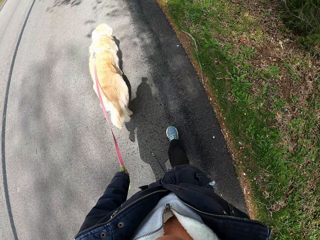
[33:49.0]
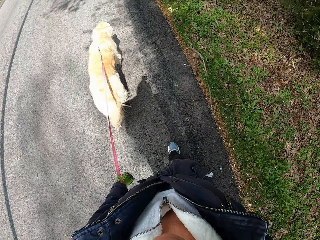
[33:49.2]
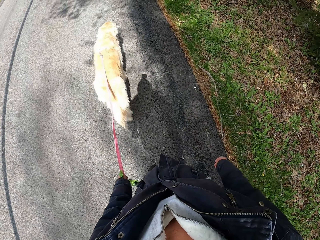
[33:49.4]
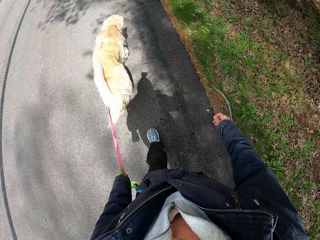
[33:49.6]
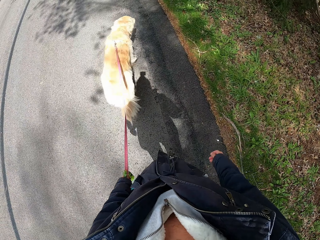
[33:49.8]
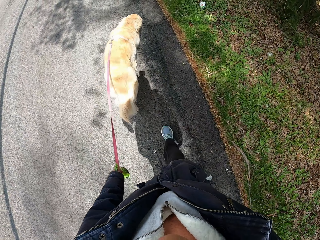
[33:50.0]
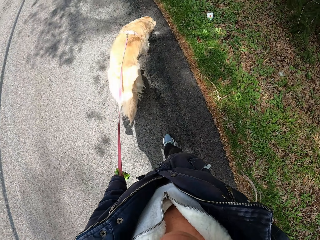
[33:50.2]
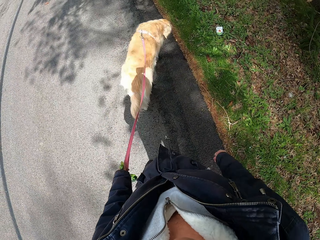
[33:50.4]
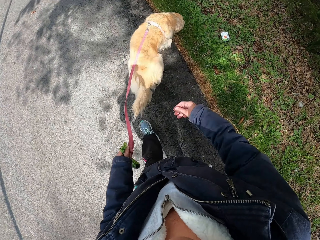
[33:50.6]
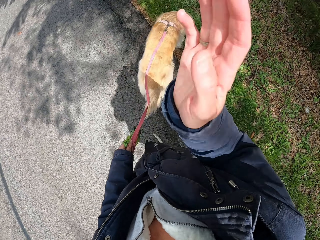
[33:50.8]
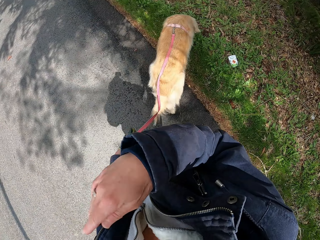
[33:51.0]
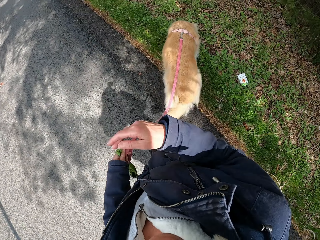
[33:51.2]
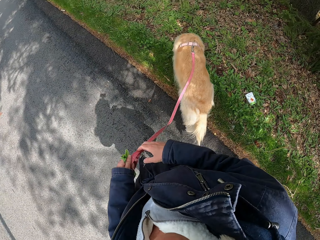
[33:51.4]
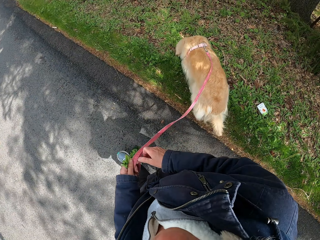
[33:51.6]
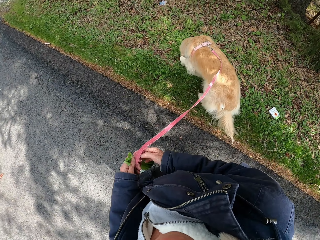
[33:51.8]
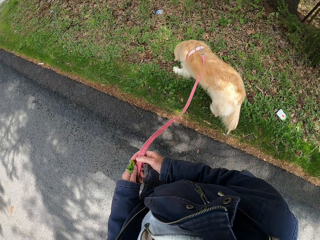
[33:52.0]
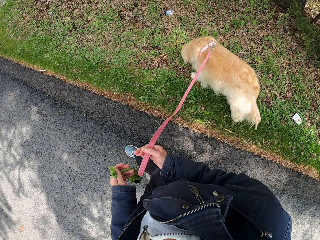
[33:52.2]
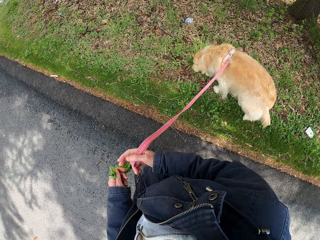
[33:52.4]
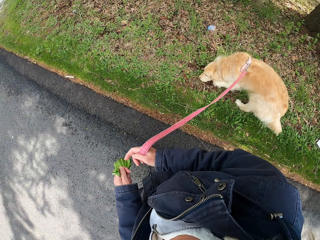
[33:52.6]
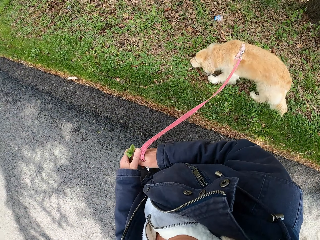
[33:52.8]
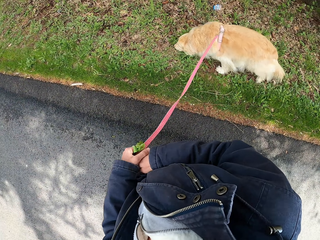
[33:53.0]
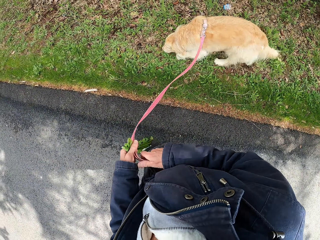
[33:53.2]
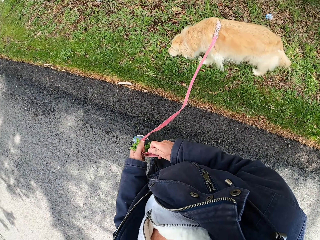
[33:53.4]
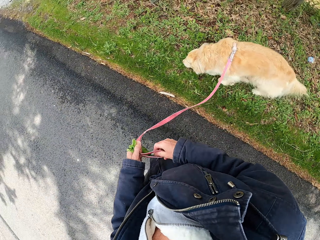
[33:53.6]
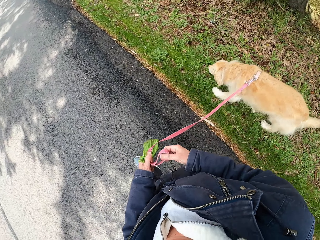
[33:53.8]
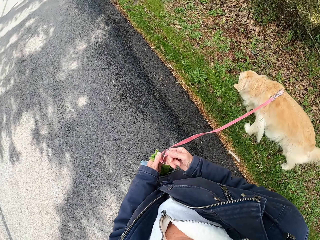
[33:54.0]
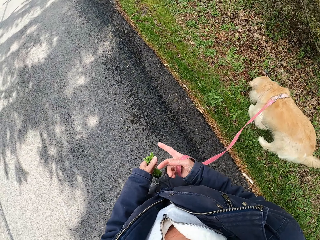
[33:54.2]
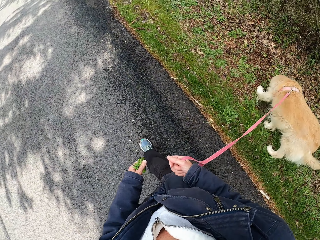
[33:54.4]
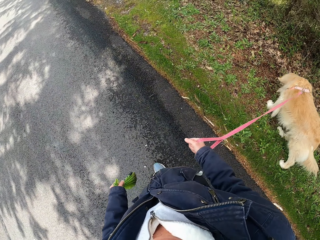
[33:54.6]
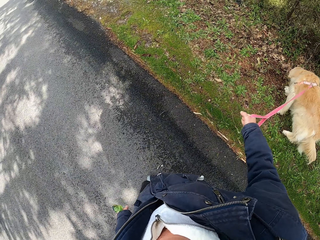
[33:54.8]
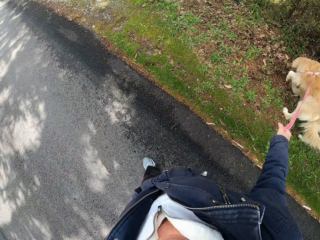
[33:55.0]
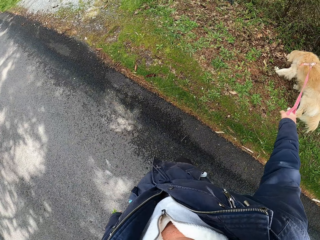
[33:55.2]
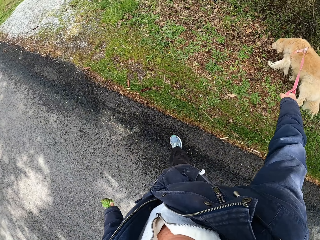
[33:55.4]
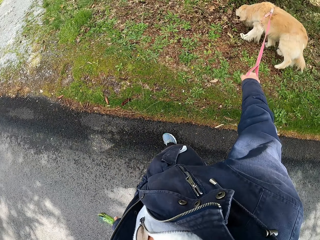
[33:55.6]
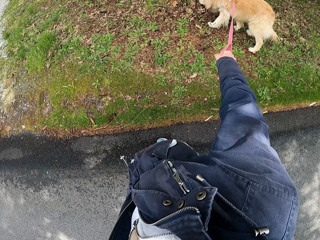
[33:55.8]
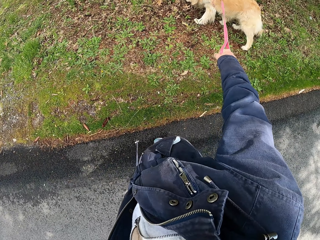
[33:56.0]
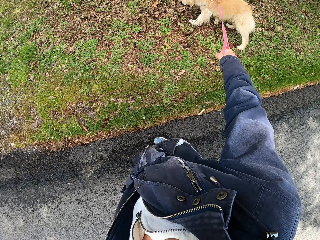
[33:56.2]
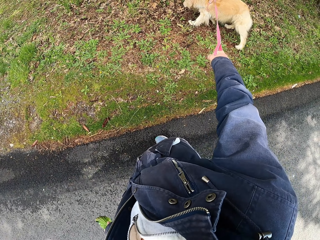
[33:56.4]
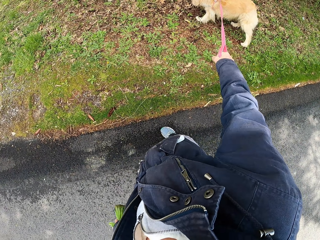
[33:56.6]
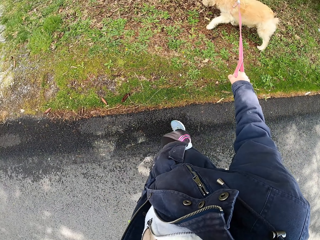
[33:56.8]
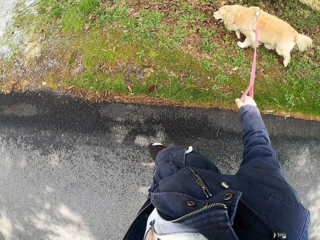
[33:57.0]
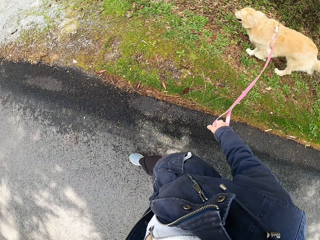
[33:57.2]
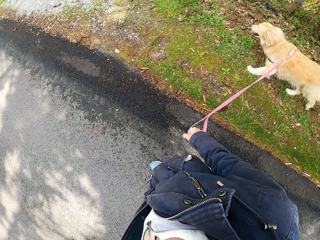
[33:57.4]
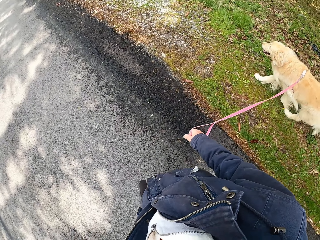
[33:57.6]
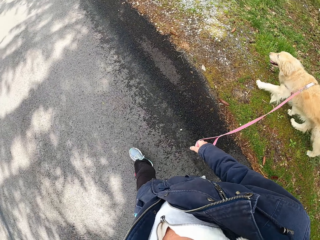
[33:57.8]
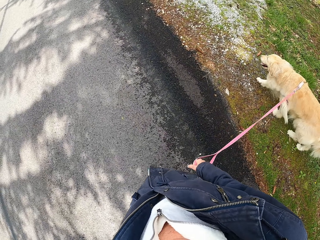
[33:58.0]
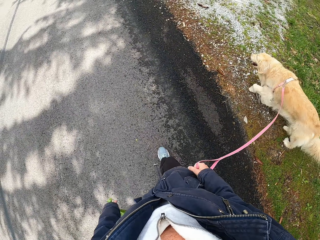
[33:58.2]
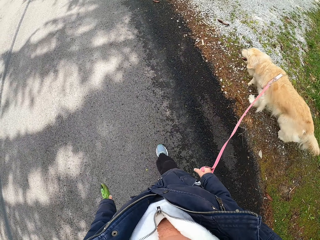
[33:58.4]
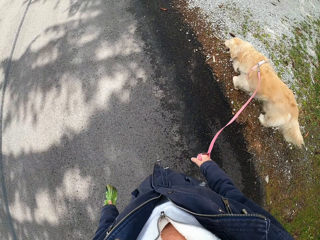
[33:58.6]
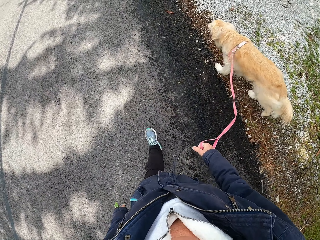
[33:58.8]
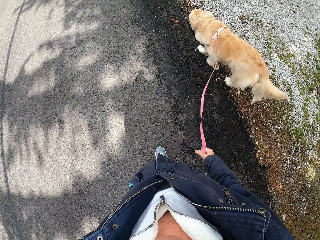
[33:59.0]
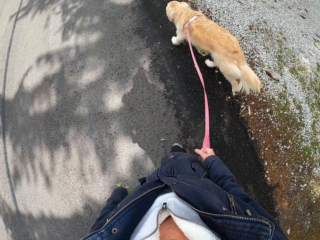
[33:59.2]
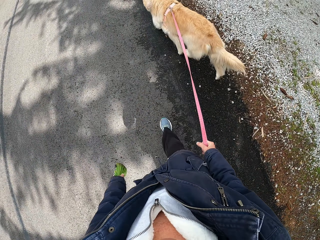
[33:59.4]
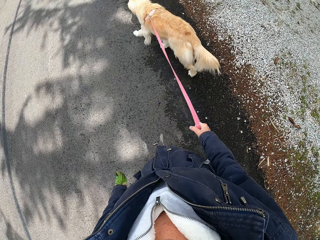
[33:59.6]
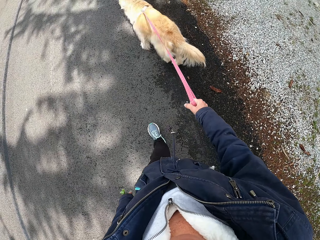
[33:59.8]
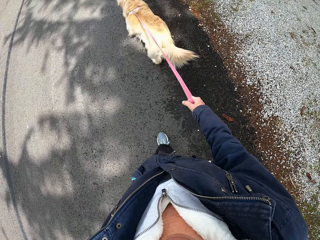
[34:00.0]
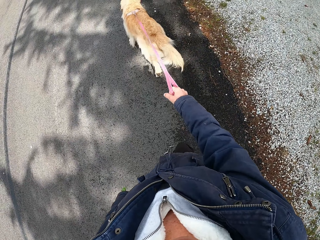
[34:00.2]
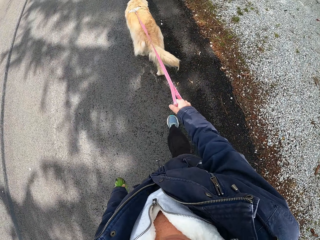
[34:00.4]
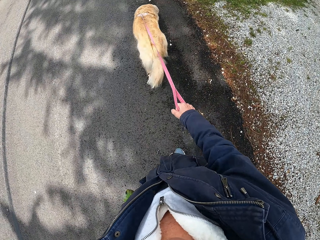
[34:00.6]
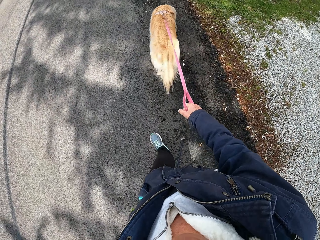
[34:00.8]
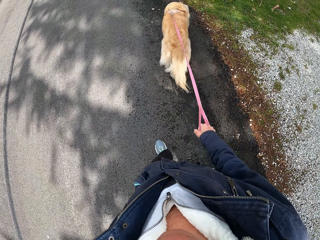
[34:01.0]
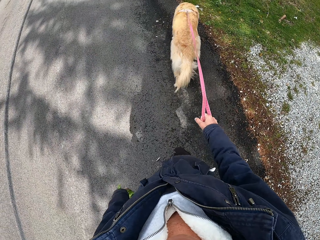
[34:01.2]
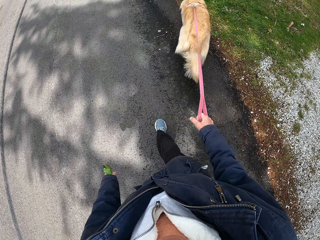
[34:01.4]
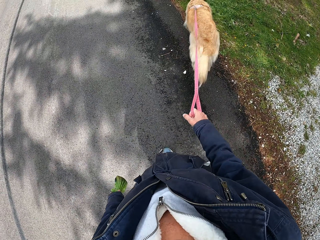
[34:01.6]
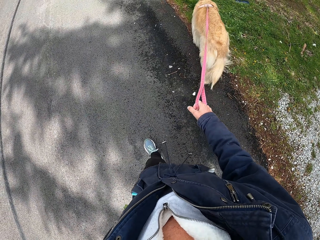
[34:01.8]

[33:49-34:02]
The camera wearer raises his hand. He waves the hand. He walks the dog along the pavement.

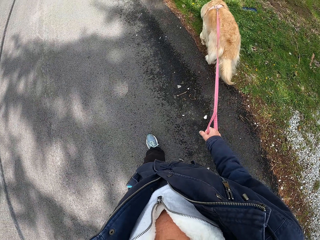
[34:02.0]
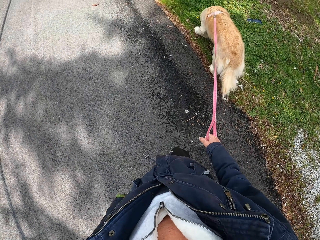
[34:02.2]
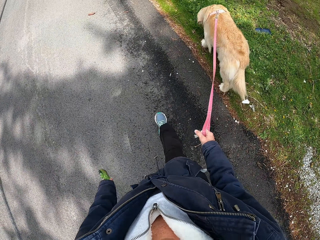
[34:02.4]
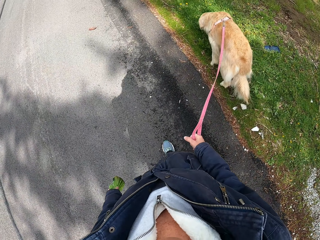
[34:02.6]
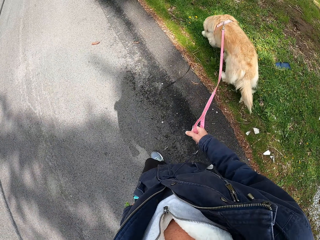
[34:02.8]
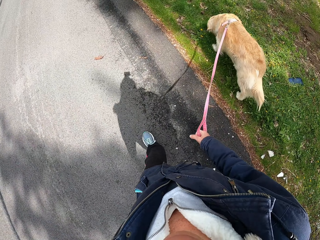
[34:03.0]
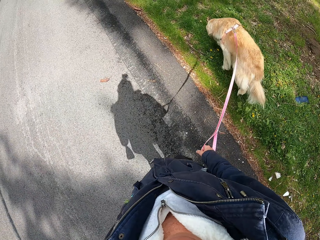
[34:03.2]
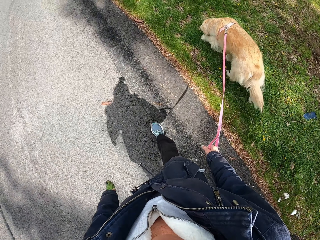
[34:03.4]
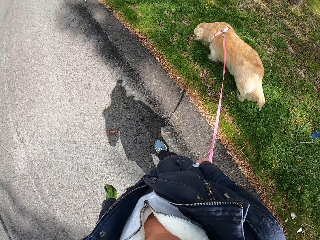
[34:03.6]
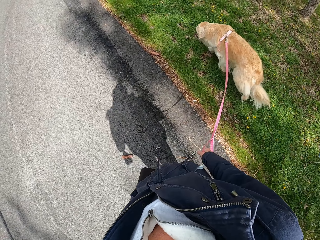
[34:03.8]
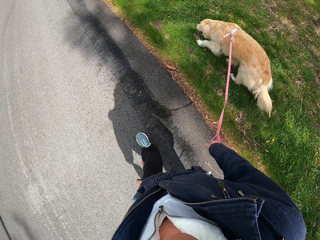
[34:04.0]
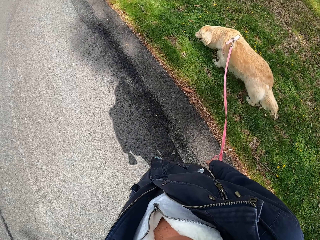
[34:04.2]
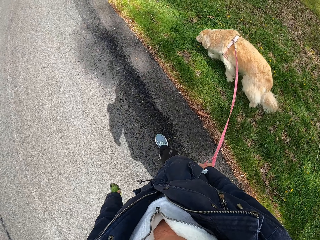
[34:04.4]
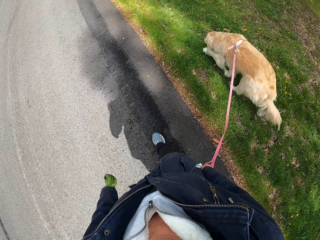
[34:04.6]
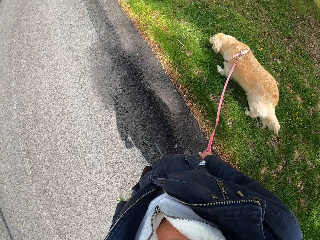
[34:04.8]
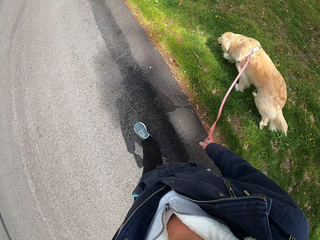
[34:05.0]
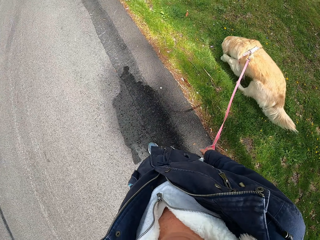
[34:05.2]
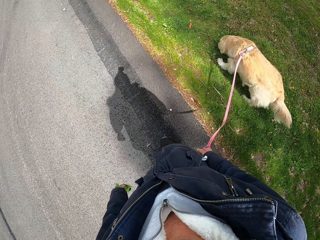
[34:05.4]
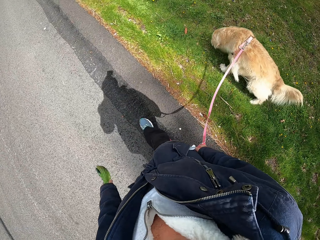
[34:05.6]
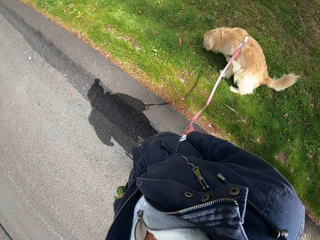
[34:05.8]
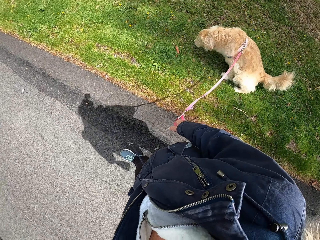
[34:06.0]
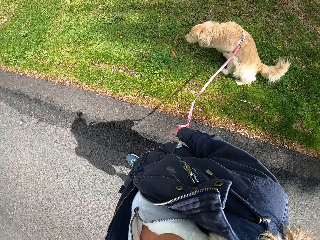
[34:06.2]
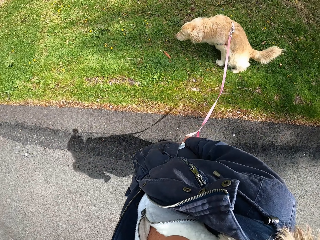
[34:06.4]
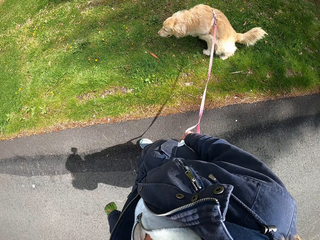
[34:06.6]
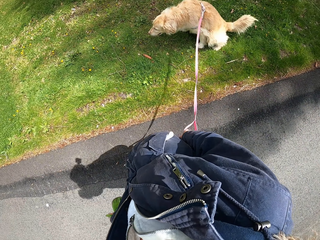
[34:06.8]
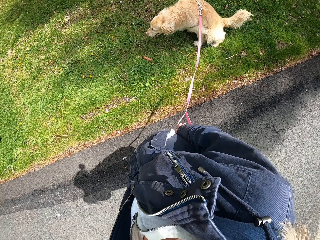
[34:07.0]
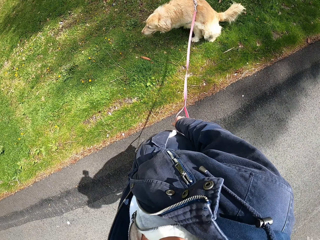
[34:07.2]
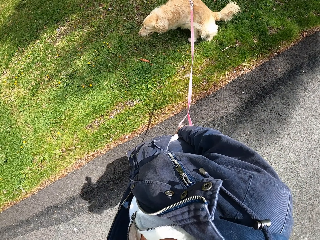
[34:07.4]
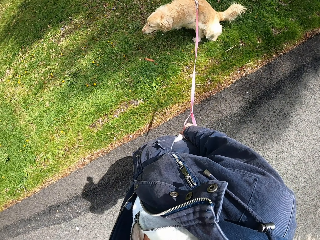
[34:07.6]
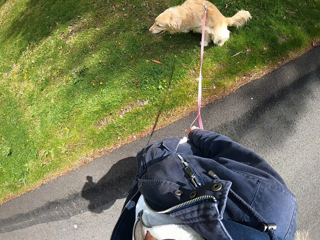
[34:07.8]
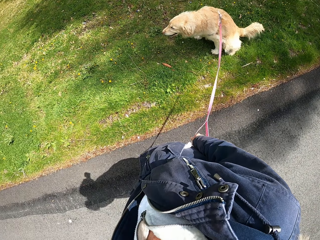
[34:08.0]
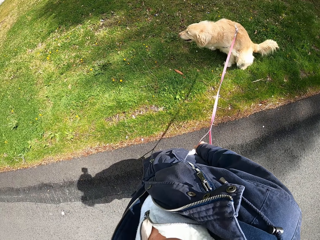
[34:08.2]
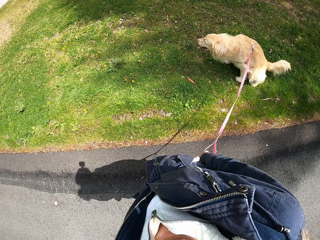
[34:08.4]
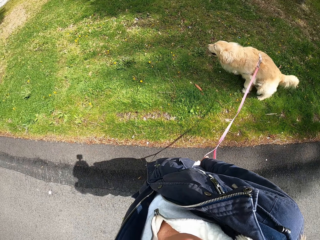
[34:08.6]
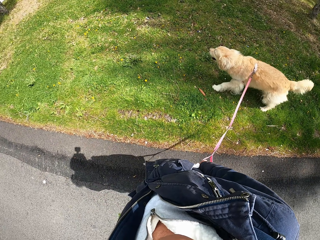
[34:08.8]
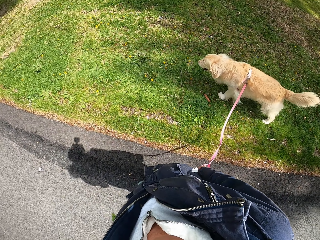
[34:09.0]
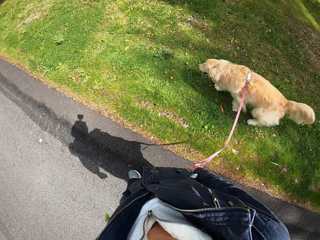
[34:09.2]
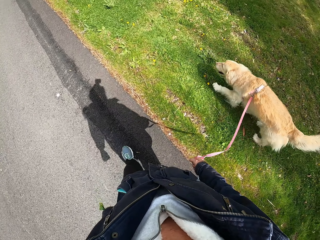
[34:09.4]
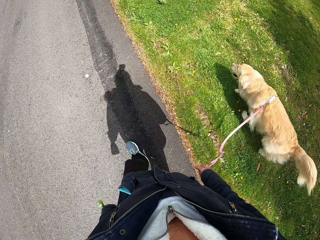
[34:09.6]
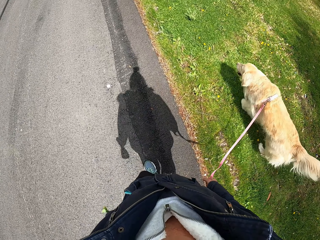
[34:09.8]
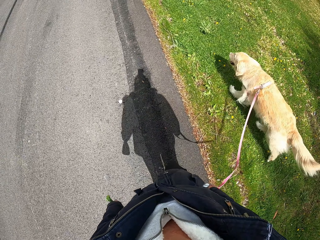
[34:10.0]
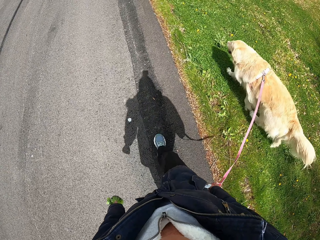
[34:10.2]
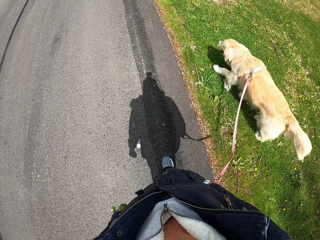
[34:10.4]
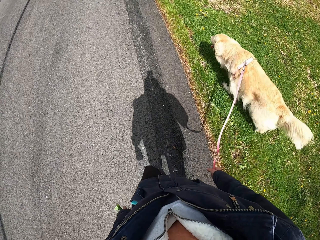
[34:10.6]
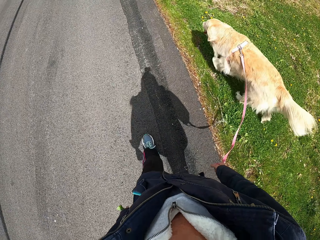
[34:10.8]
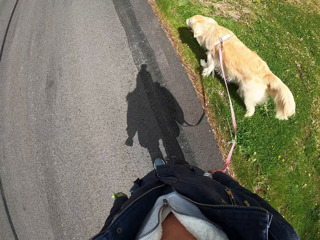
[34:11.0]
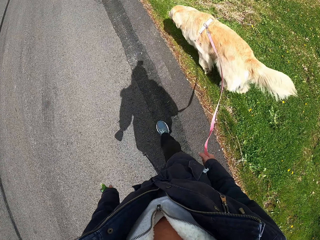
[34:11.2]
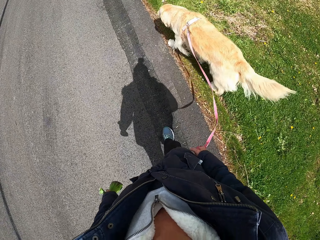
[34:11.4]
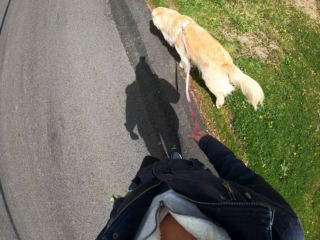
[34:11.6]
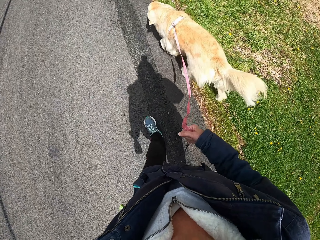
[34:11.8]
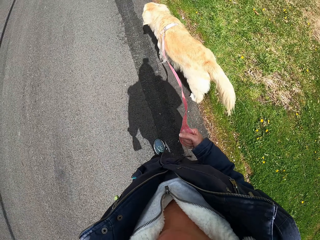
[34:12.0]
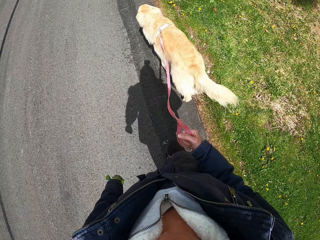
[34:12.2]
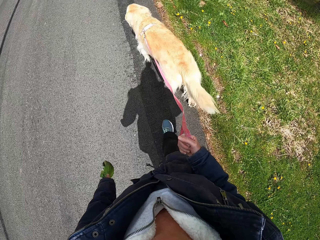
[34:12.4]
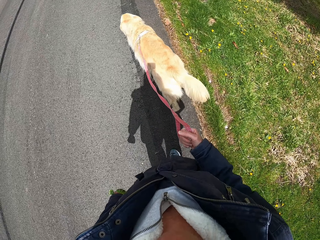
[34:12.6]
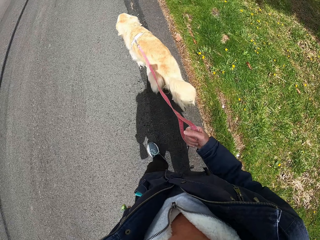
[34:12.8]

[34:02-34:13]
The camera wearer stops walking. They walk on the road with a dog.
